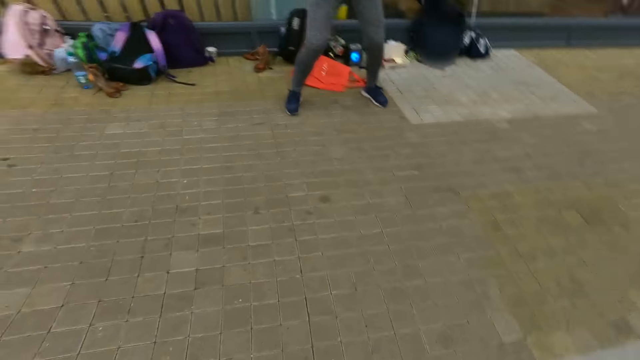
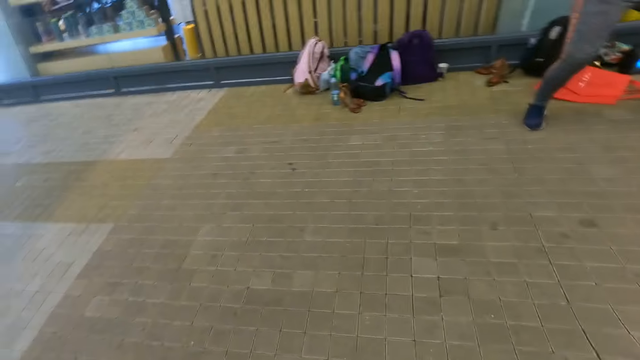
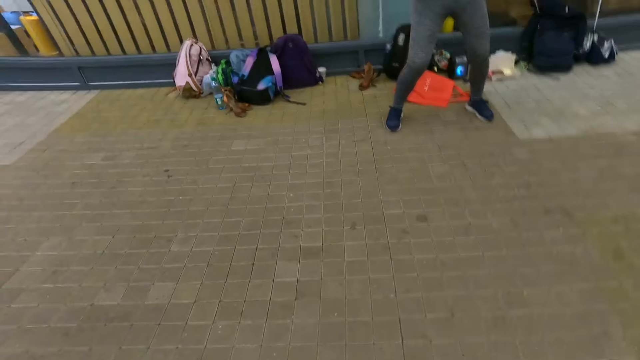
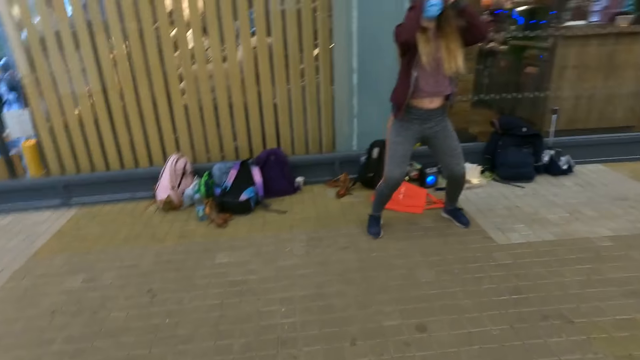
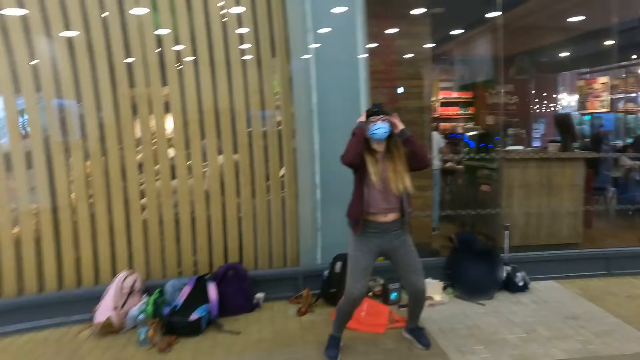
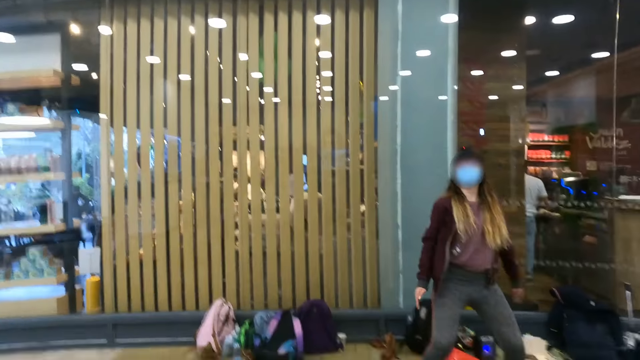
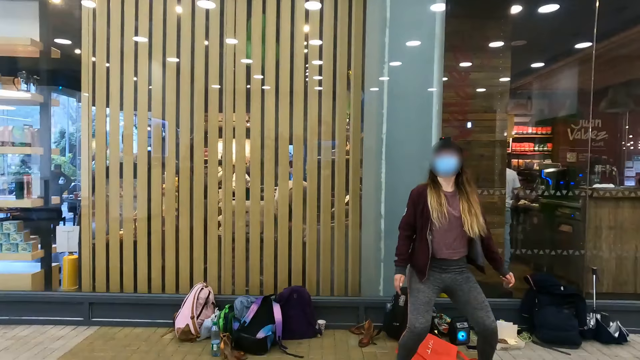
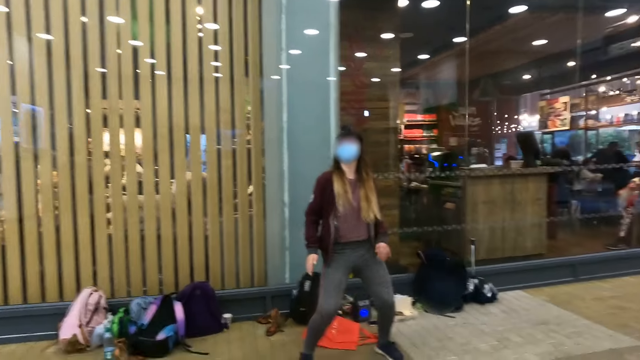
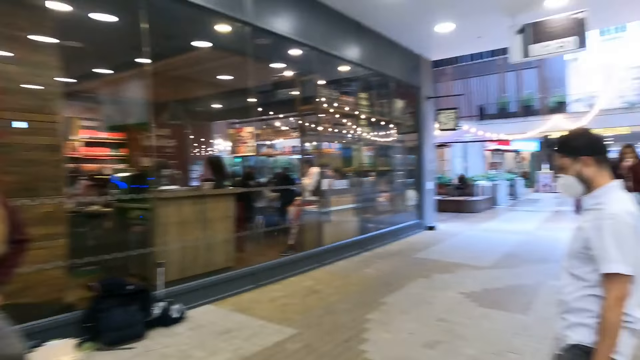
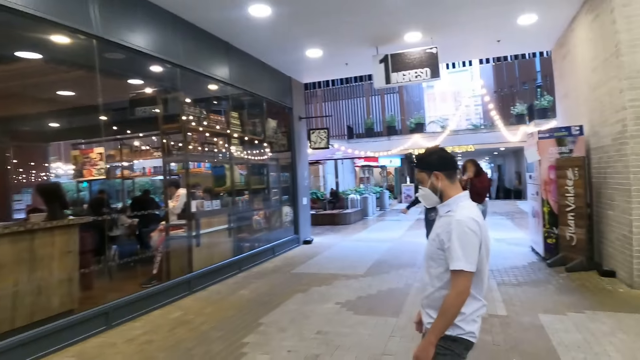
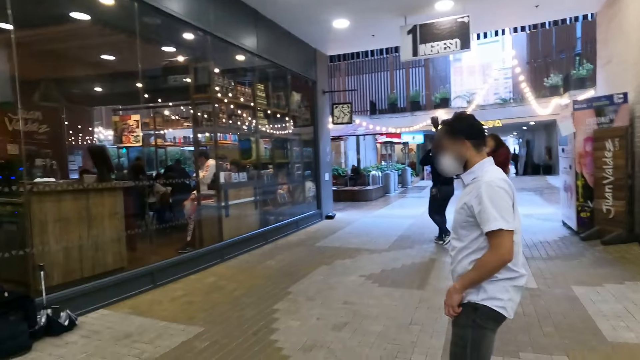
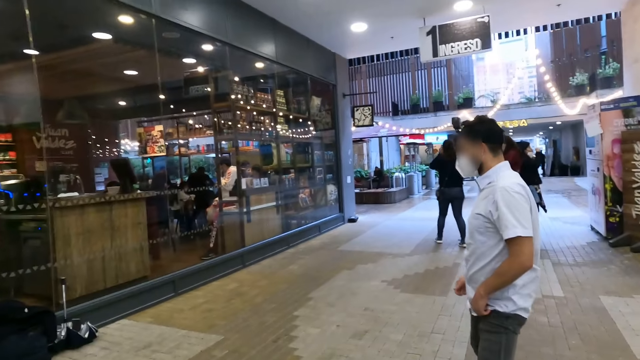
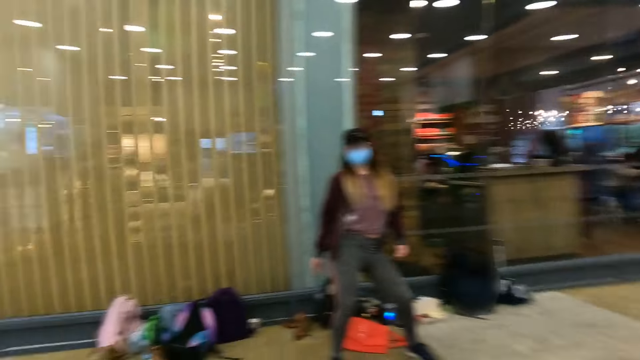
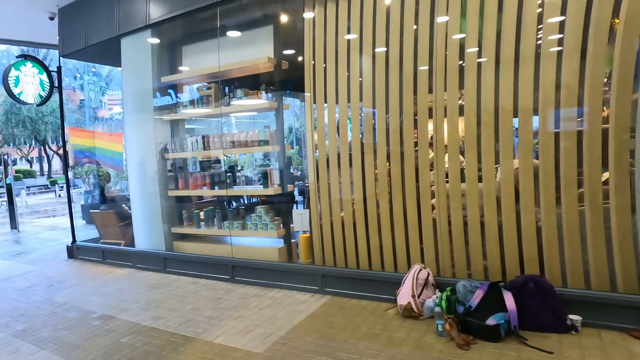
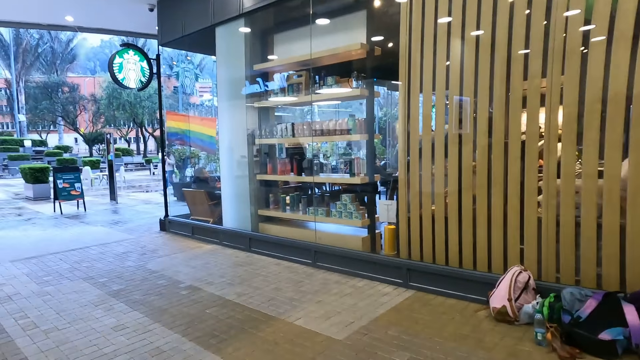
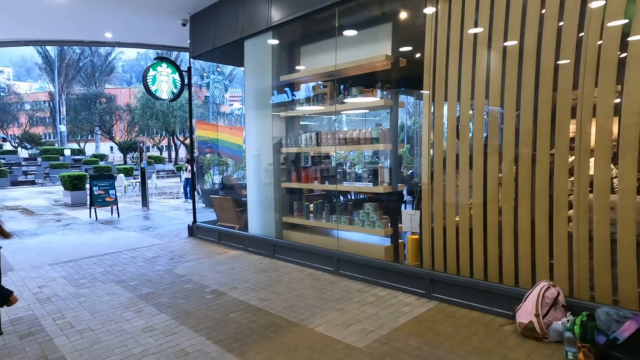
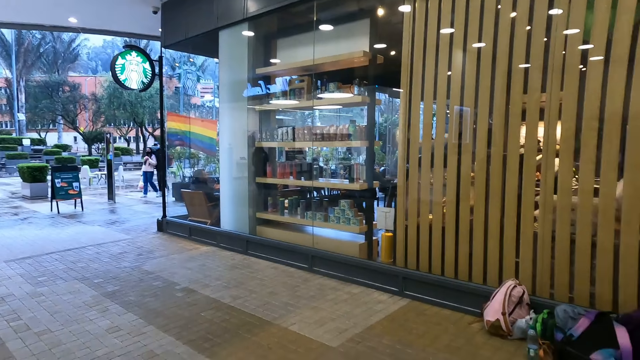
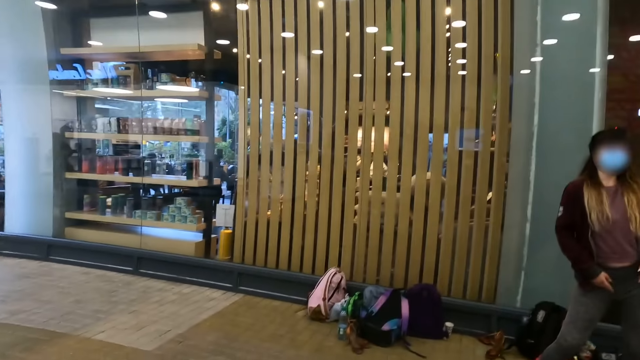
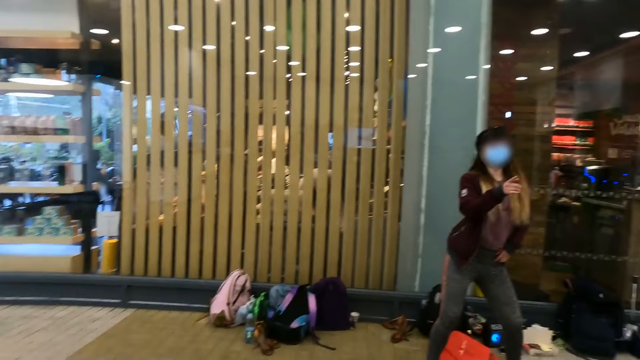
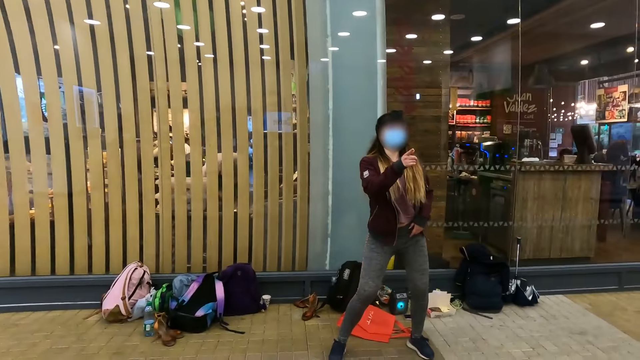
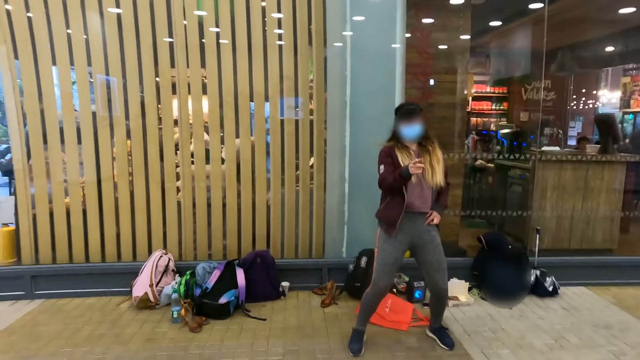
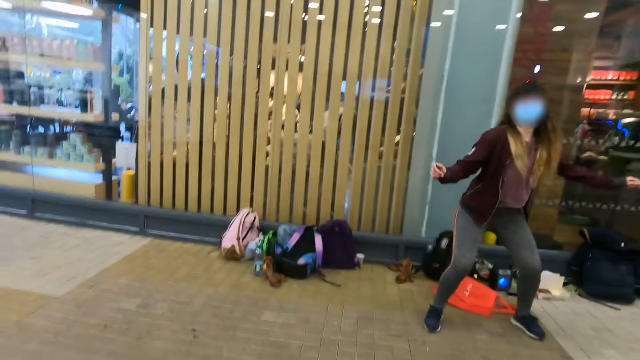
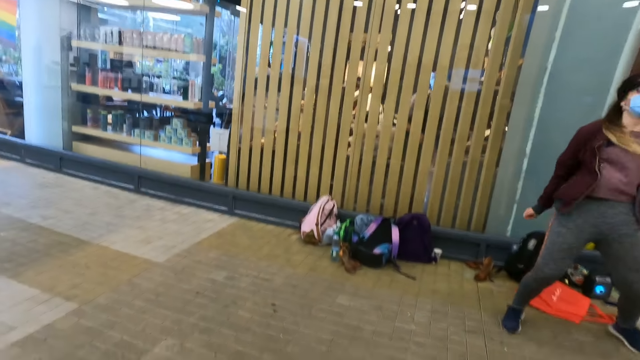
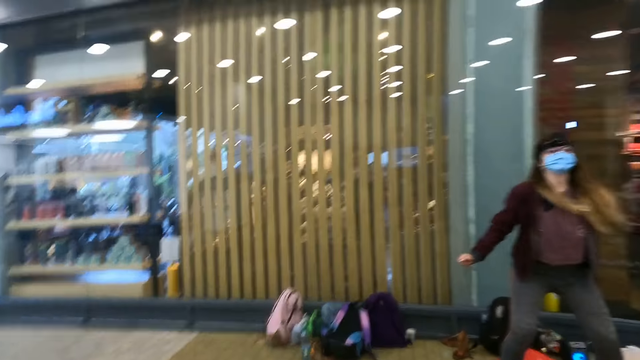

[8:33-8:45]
A woman adjusts the camera with both hands. The woman makes press ups. A man makes the press ups. The camera wearer looks around. They look around again. The woman dances.

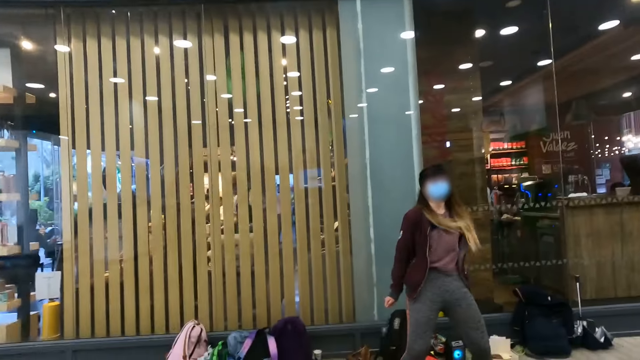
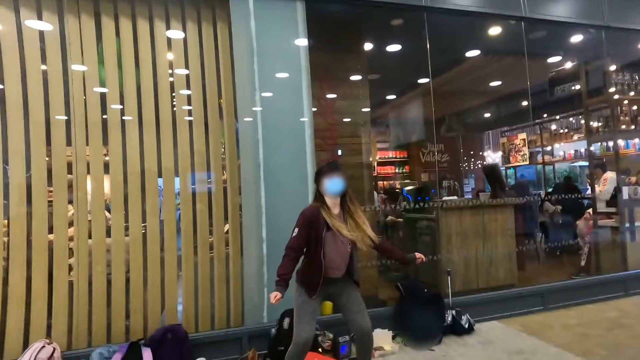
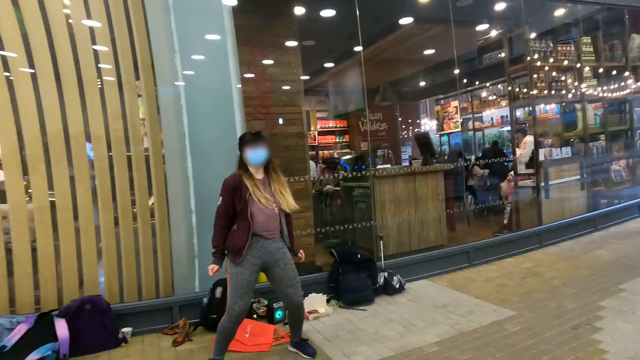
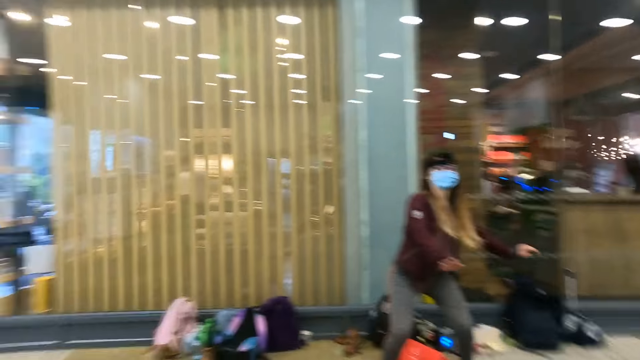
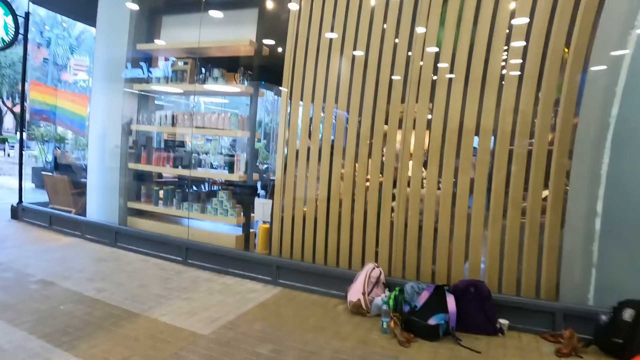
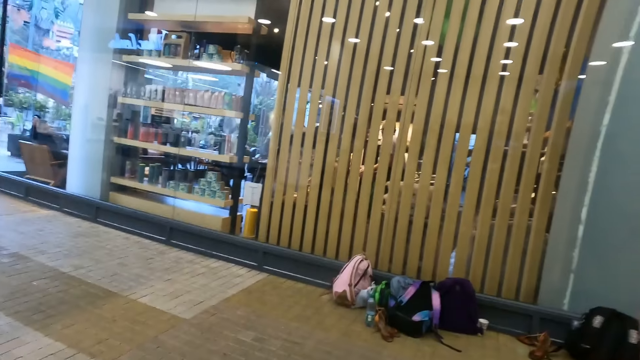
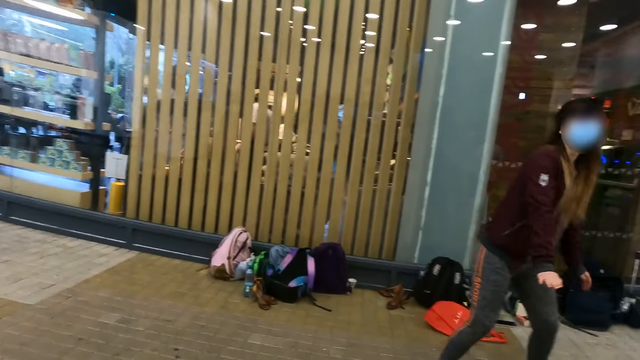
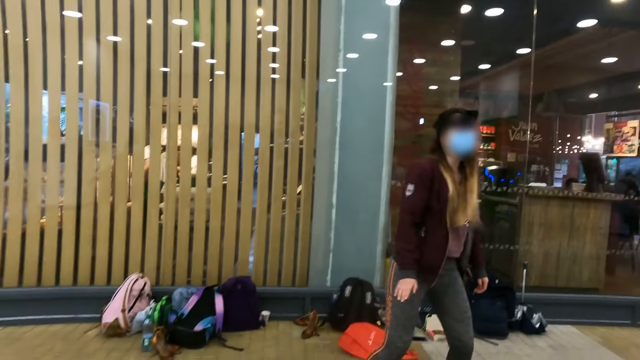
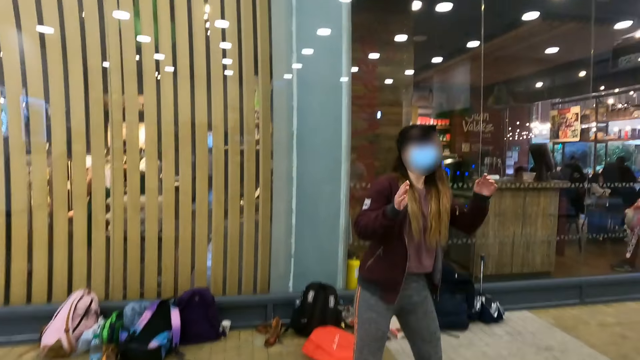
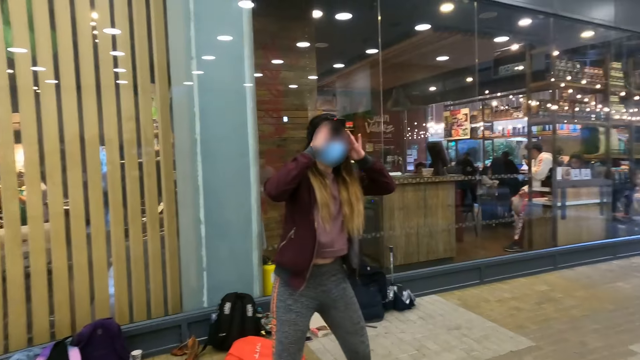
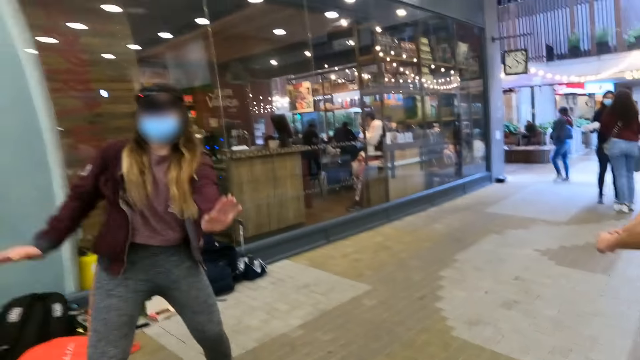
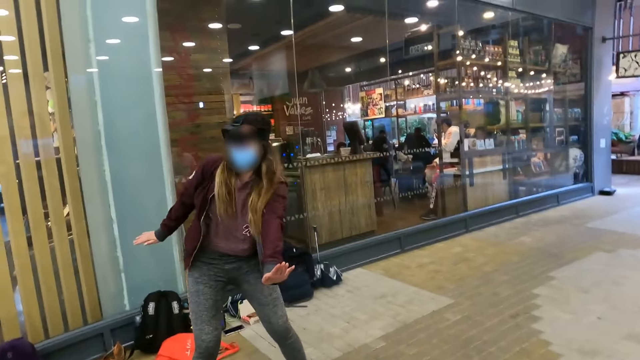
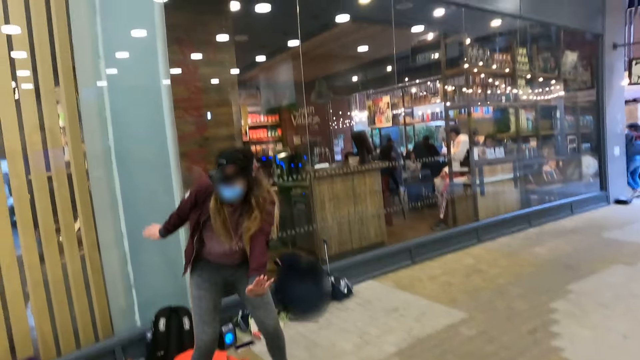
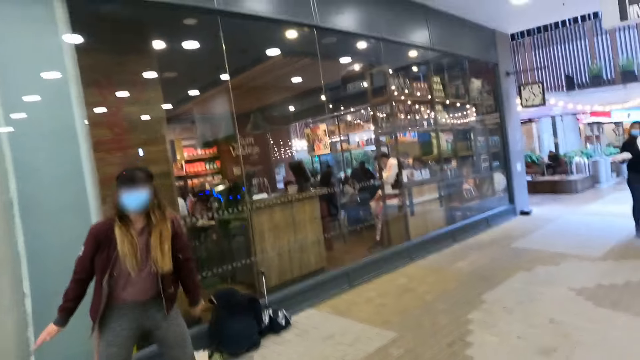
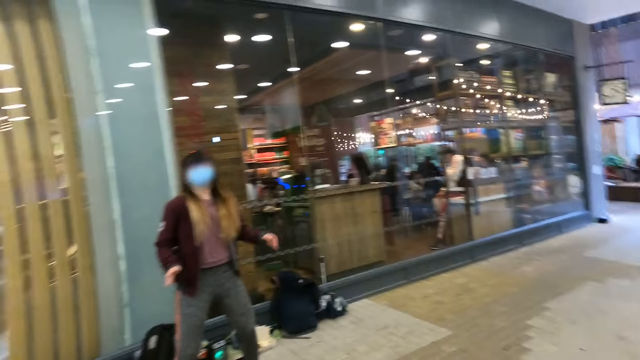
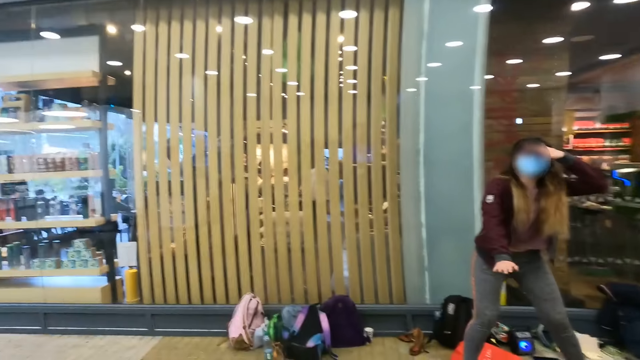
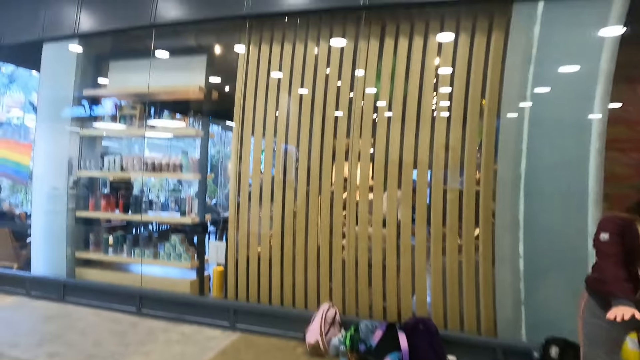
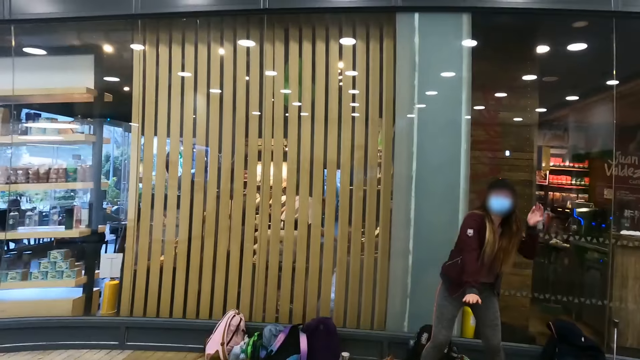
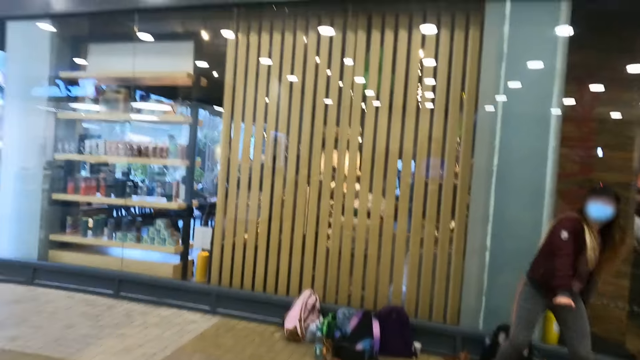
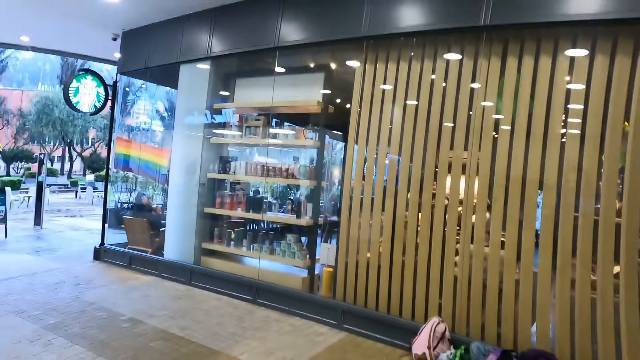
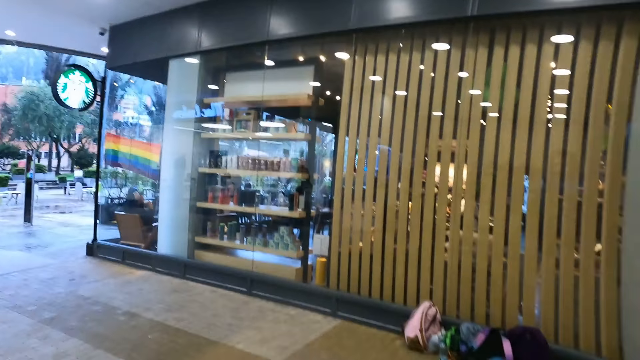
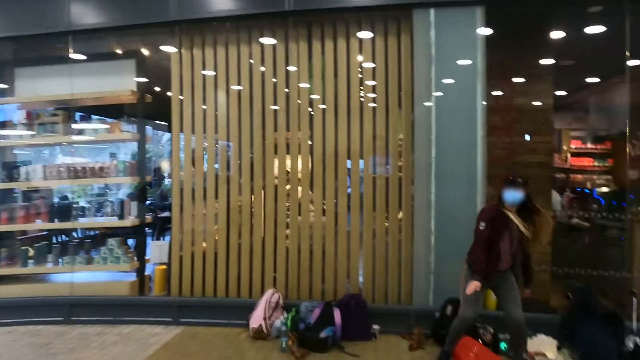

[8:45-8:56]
The camera wearer follows the practice from a lady. They look around. The lady moves both hands and dances.
